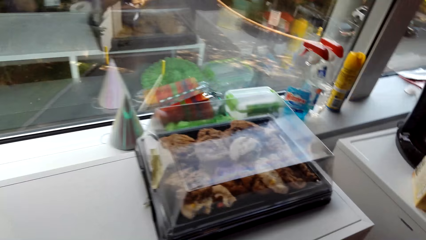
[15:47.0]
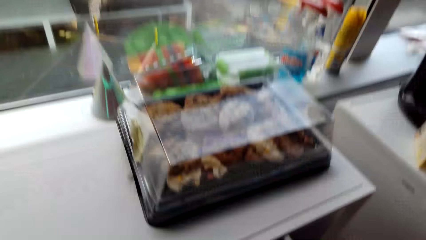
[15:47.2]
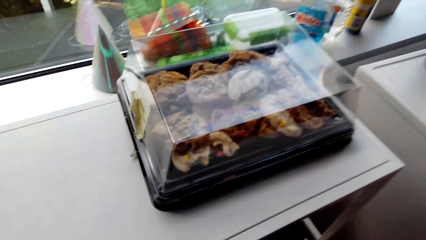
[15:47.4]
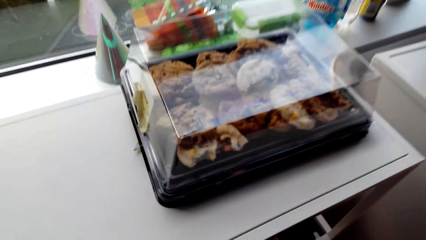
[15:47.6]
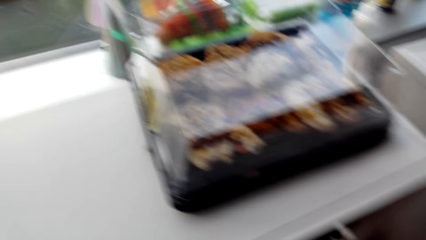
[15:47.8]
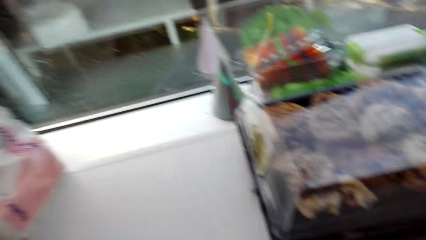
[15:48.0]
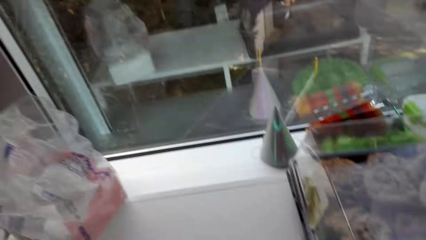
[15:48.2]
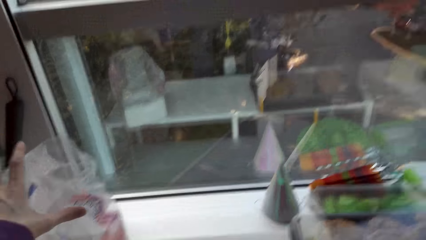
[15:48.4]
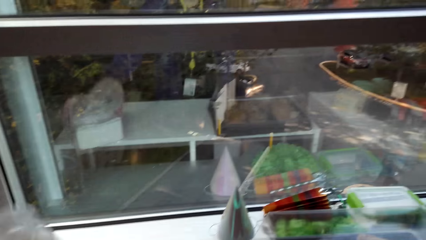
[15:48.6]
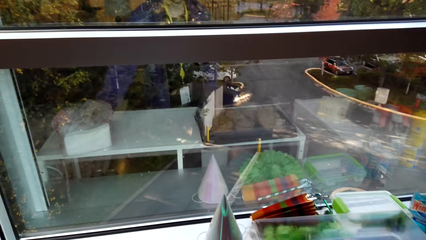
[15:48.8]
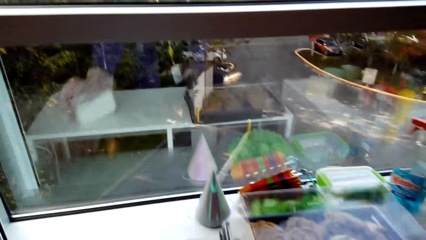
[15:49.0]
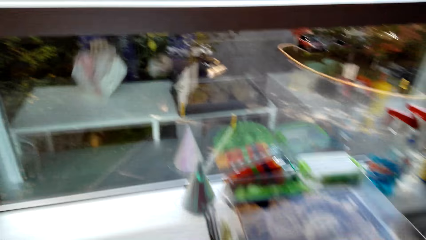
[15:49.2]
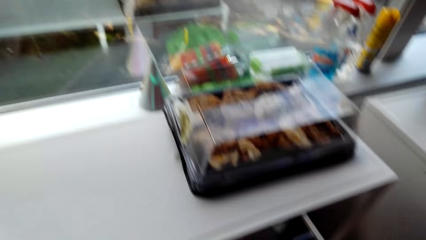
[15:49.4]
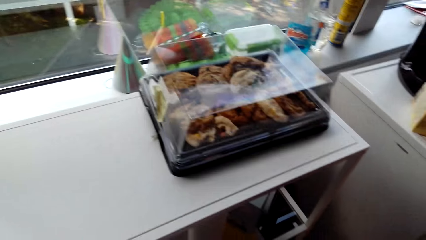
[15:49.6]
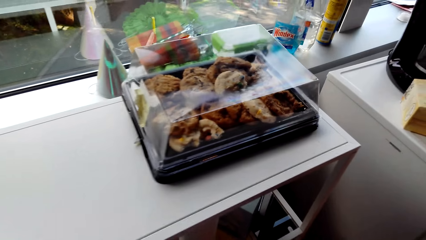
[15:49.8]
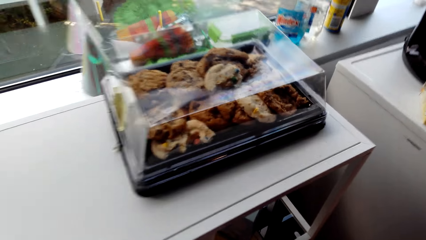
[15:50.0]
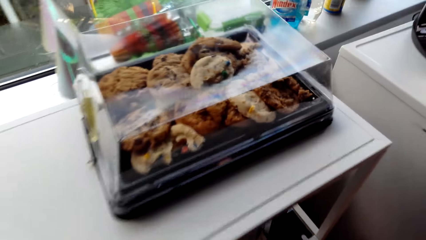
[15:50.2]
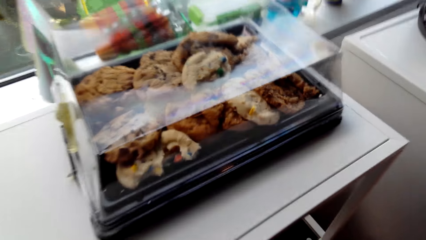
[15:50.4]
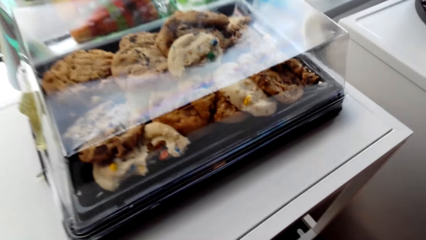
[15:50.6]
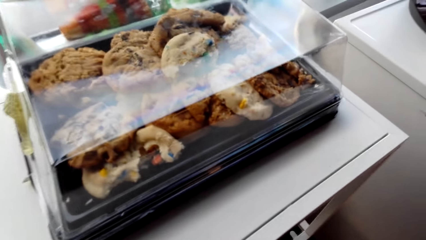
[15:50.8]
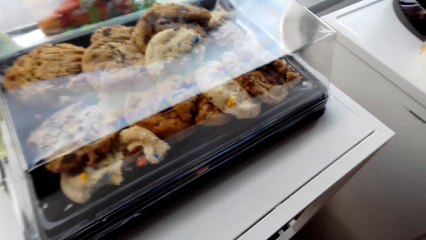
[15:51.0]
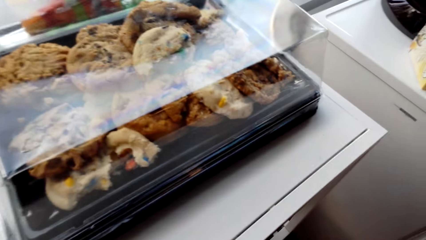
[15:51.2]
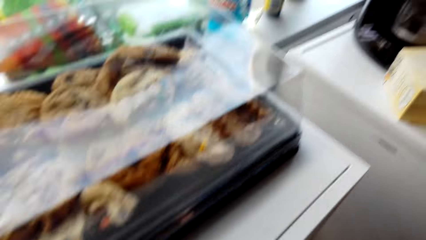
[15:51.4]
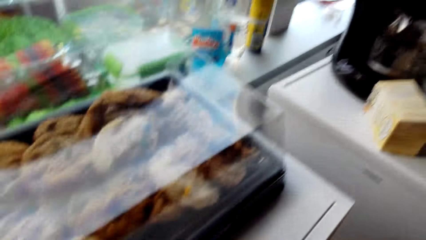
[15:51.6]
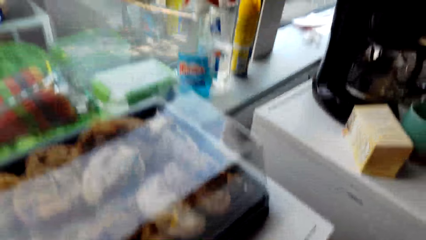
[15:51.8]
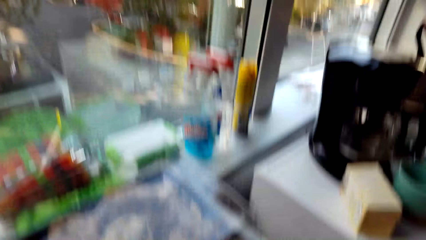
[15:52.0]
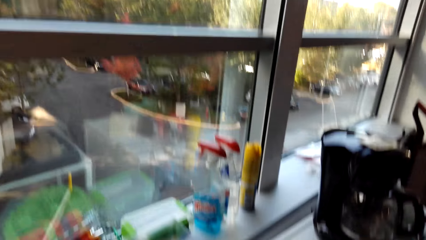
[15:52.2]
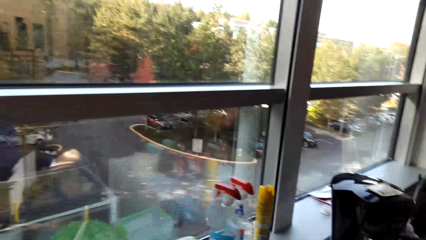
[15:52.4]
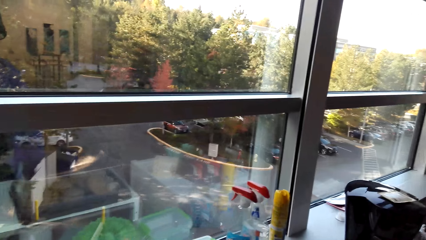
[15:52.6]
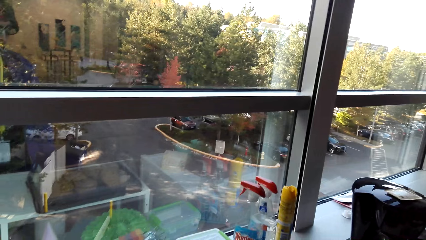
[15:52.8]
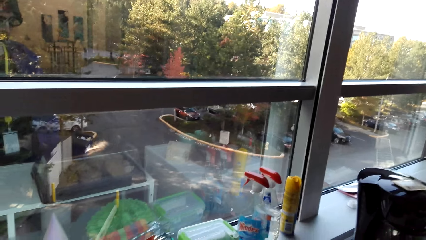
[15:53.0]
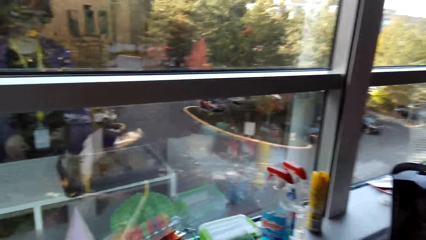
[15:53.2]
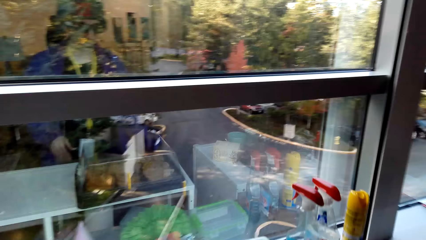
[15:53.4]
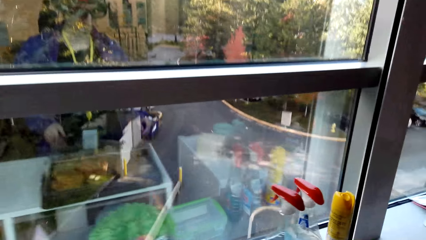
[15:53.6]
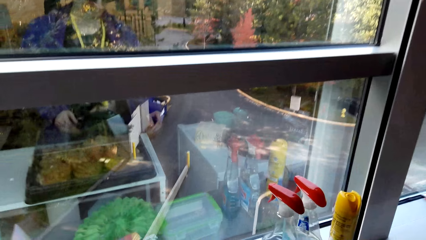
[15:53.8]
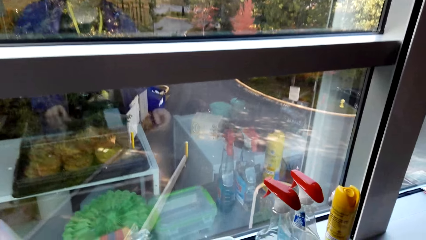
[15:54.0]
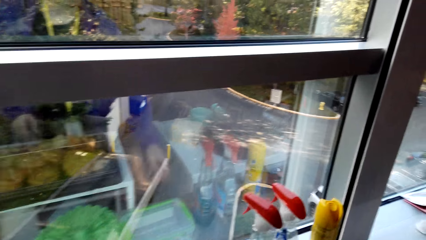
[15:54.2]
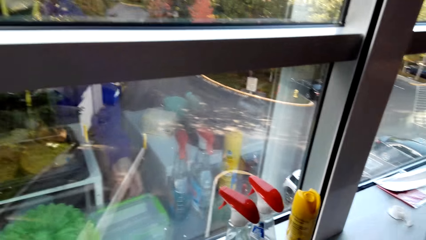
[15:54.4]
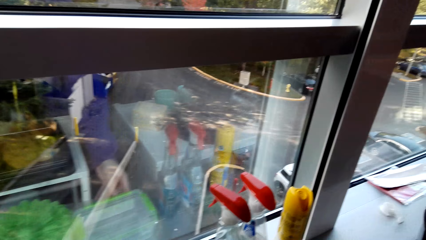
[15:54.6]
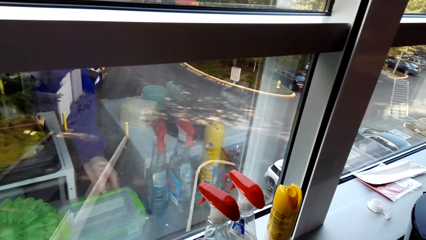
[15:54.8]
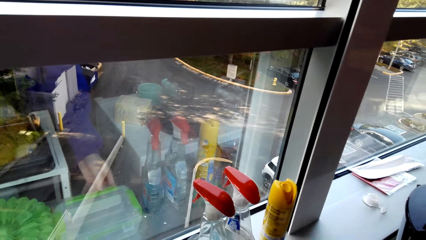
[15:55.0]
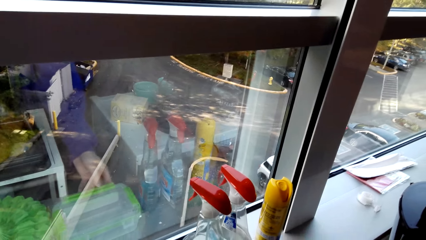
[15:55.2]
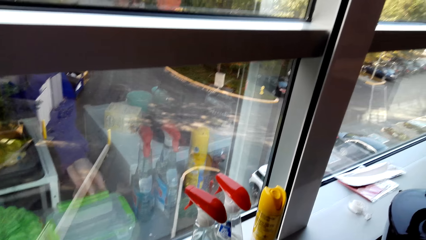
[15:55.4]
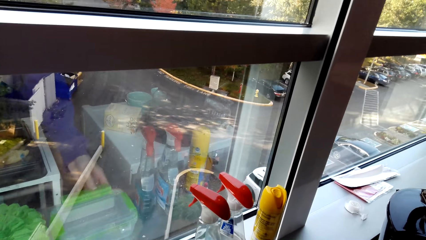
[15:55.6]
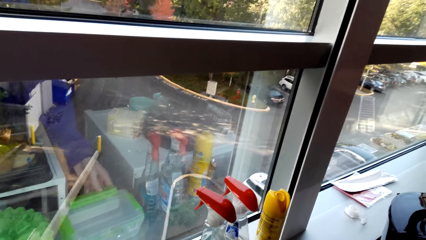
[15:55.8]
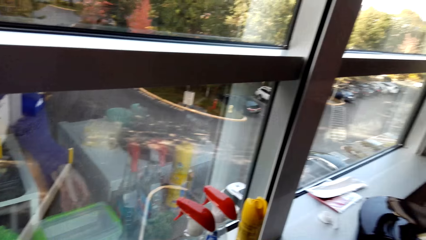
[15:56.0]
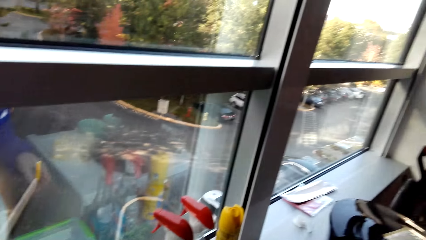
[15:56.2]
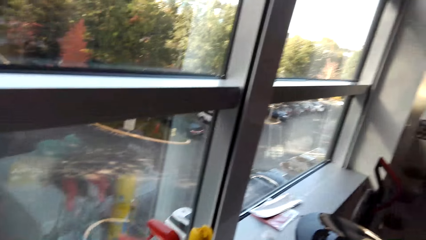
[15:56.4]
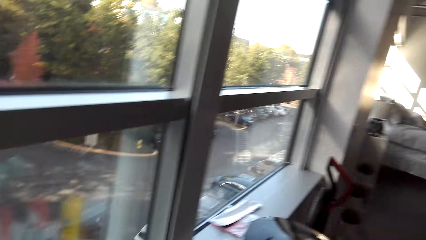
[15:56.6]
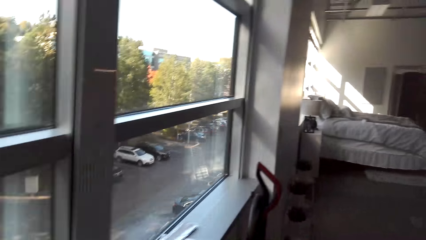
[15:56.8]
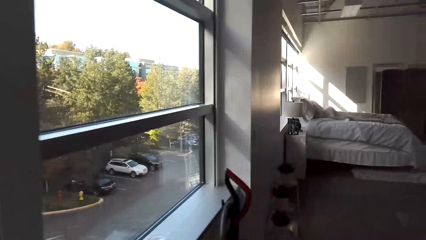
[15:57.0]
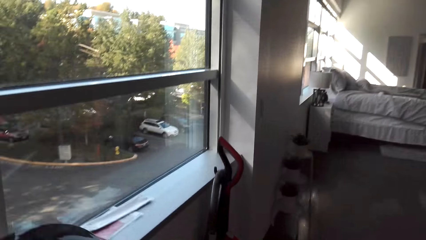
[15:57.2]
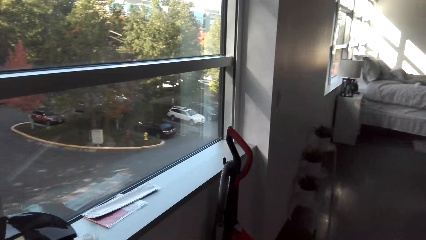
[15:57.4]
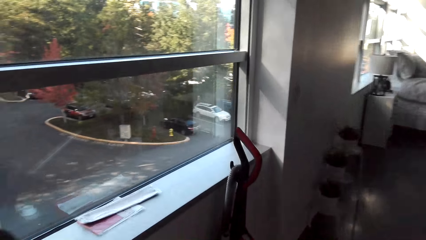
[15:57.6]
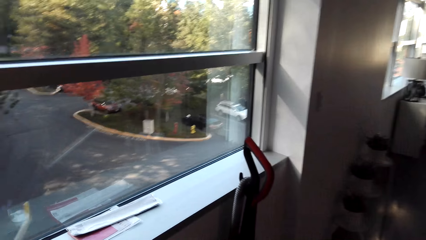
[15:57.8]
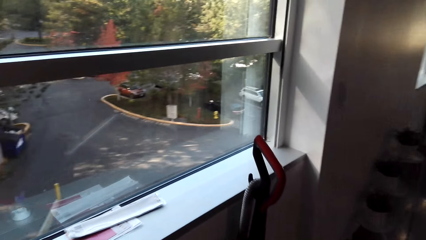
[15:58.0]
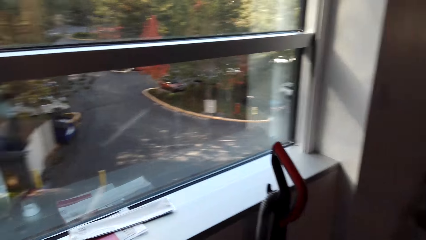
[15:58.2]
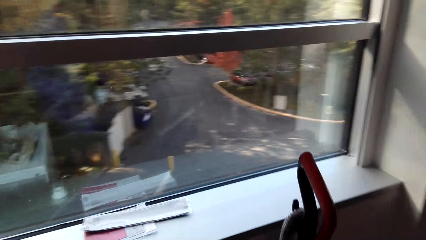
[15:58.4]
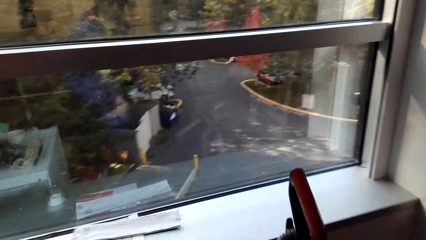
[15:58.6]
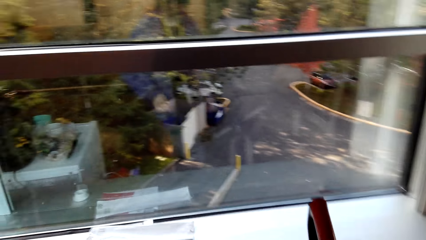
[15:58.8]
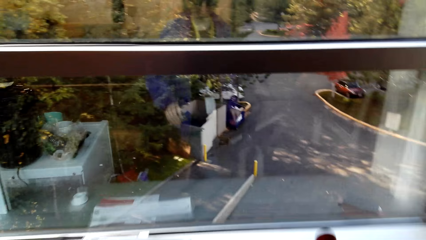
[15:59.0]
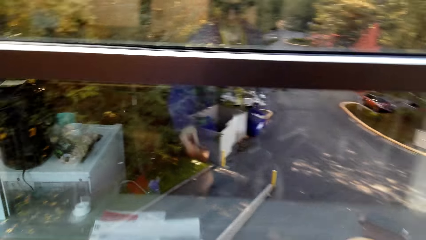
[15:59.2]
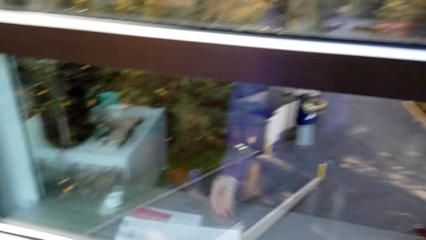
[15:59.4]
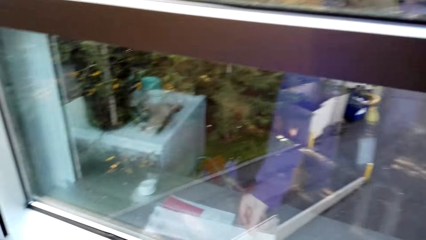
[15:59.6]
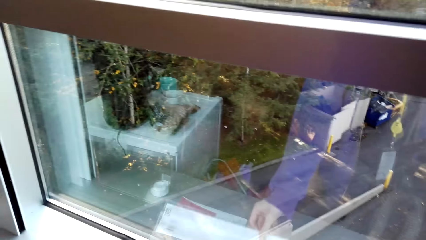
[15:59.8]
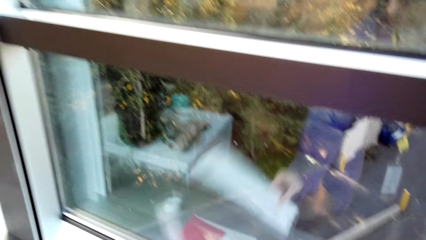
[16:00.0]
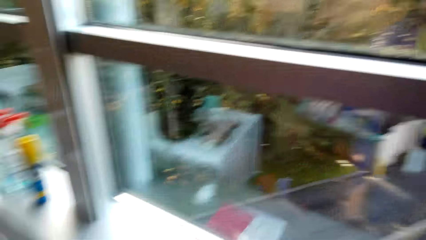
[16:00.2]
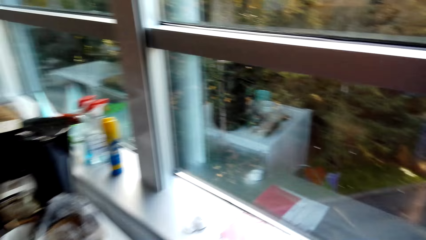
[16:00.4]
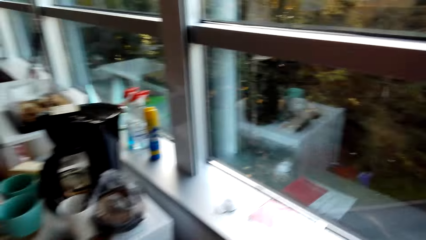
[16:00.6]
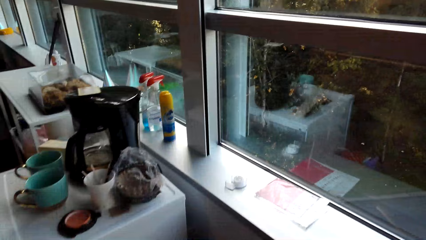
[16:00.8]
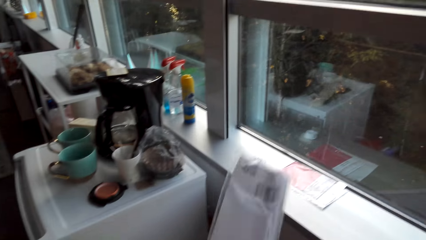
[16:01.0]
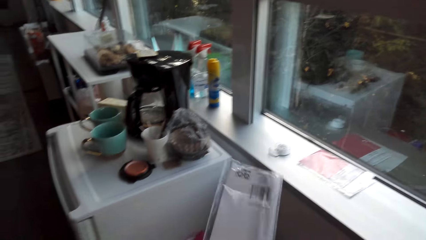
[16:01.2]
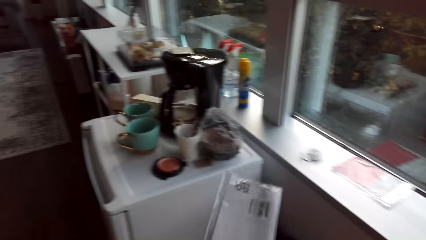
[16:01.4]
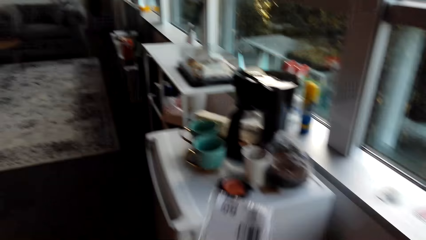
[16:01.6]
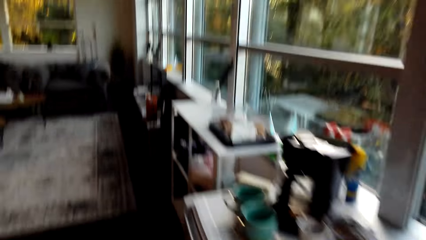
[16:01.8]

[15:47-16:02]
The camera wearer takes a package. They close the cabinet in the room. They put the package under the table. They touch a tin. They pick up a food container from the table. They walk beside the wall. They take a paper from the table. They look at the paper.
